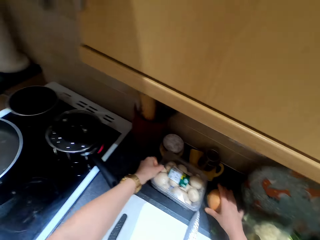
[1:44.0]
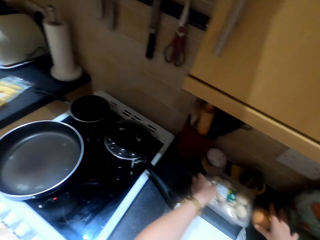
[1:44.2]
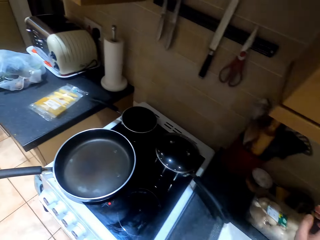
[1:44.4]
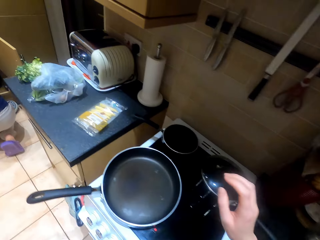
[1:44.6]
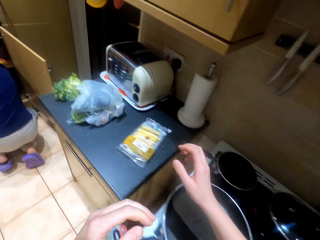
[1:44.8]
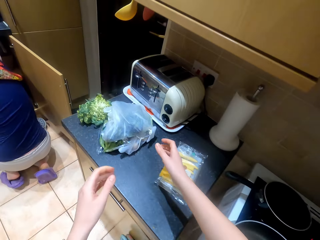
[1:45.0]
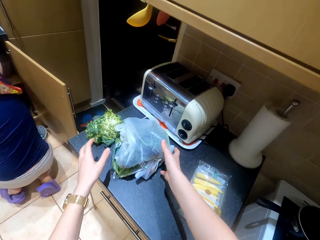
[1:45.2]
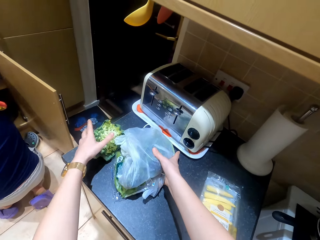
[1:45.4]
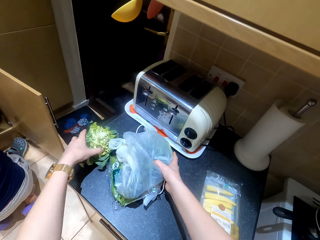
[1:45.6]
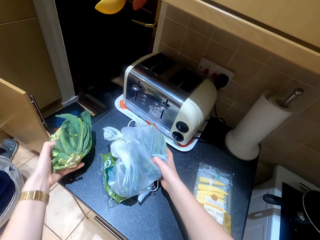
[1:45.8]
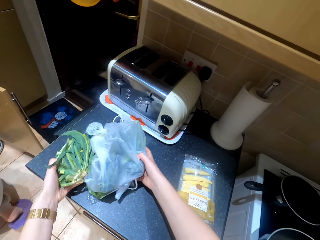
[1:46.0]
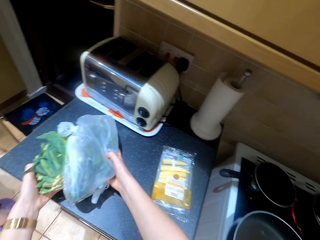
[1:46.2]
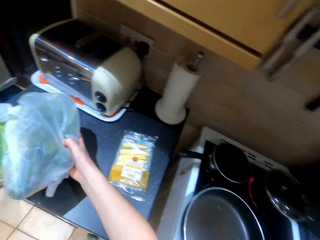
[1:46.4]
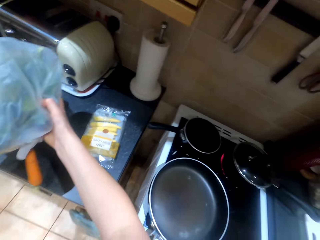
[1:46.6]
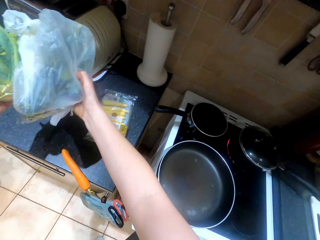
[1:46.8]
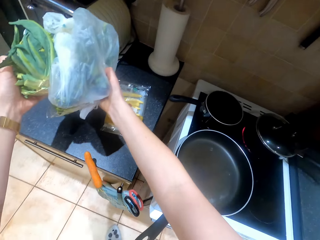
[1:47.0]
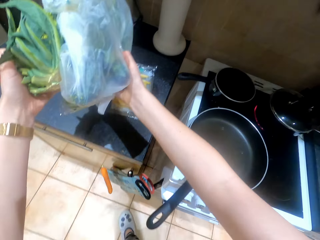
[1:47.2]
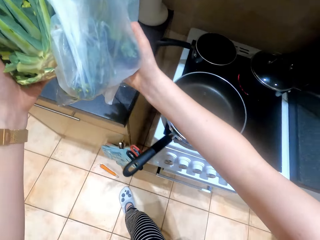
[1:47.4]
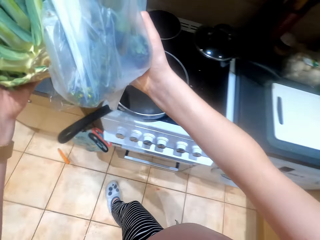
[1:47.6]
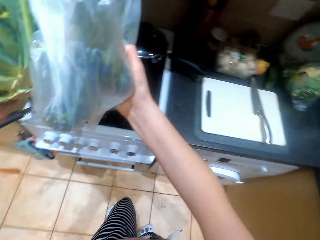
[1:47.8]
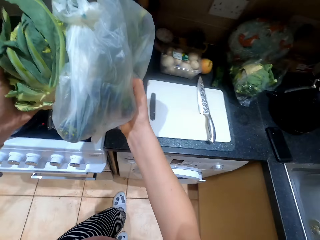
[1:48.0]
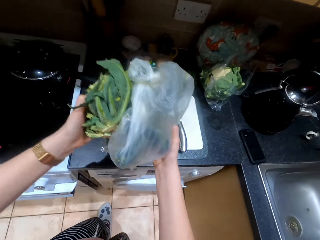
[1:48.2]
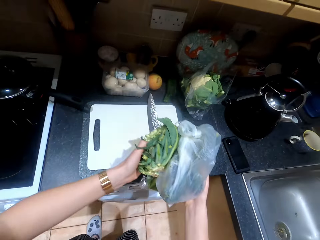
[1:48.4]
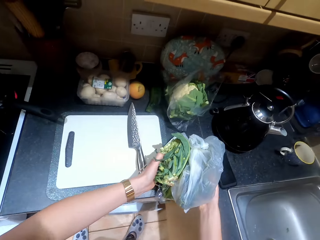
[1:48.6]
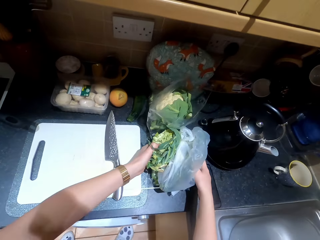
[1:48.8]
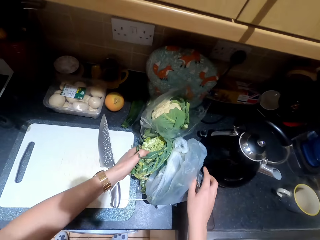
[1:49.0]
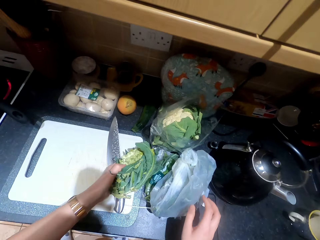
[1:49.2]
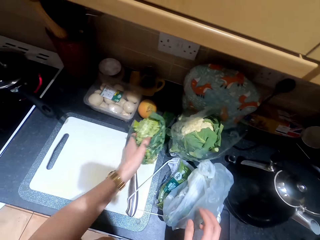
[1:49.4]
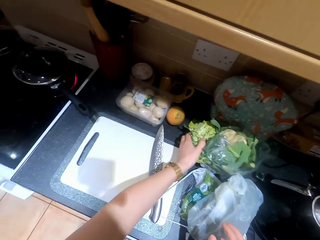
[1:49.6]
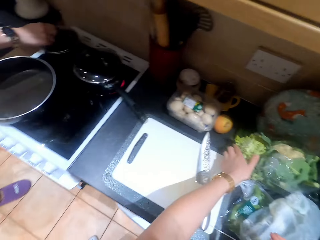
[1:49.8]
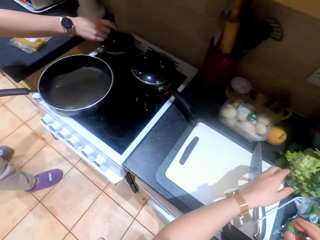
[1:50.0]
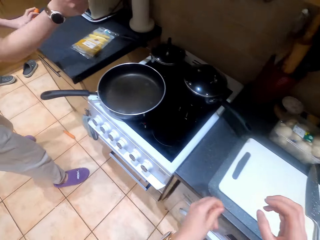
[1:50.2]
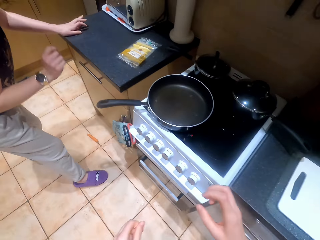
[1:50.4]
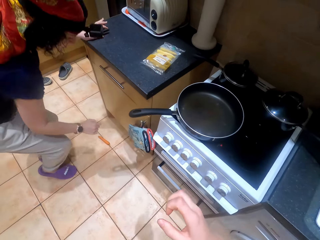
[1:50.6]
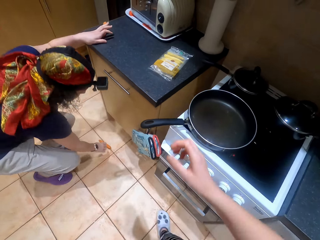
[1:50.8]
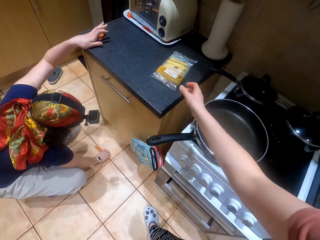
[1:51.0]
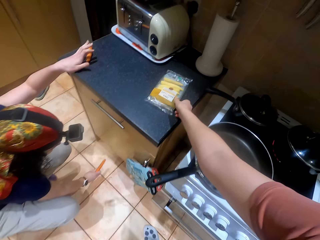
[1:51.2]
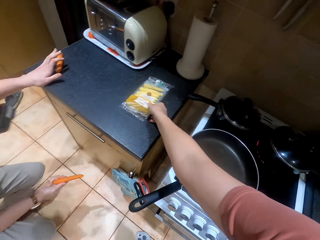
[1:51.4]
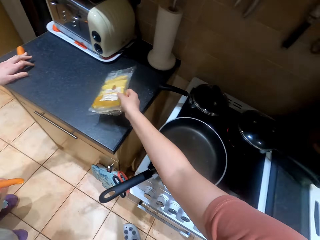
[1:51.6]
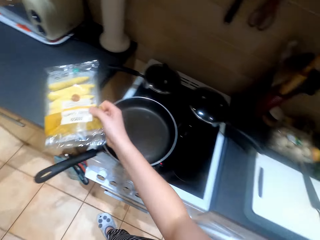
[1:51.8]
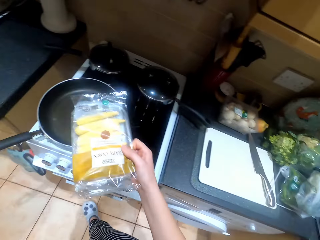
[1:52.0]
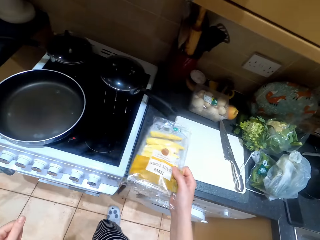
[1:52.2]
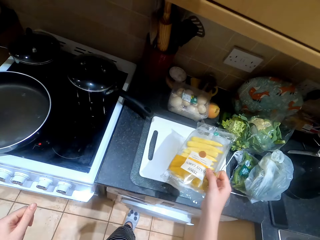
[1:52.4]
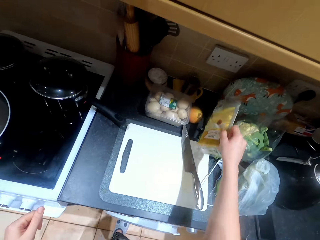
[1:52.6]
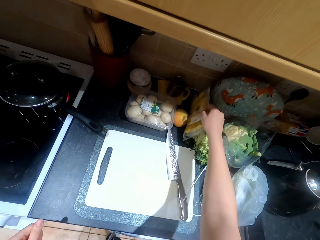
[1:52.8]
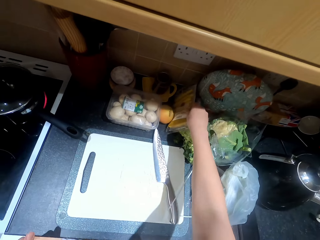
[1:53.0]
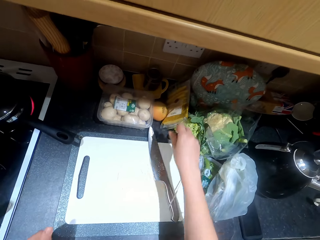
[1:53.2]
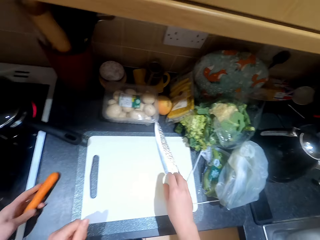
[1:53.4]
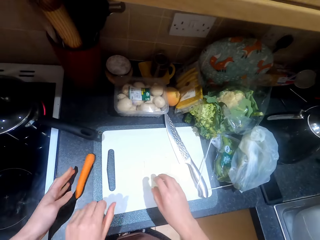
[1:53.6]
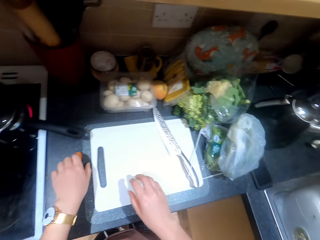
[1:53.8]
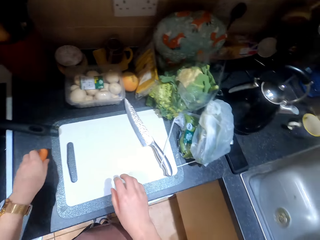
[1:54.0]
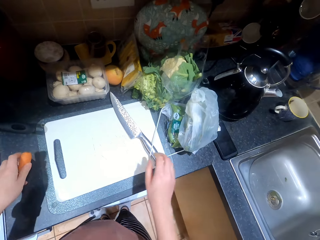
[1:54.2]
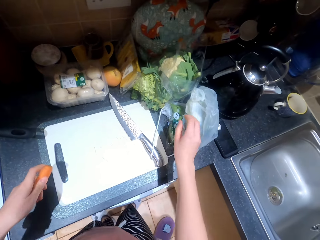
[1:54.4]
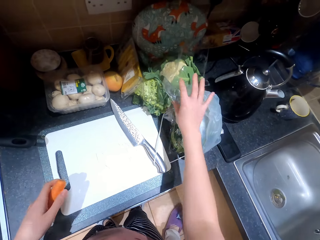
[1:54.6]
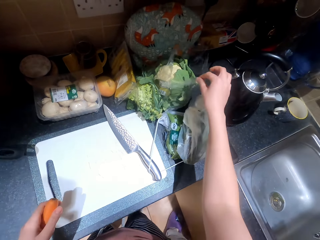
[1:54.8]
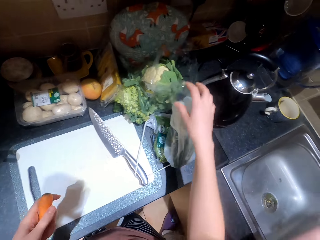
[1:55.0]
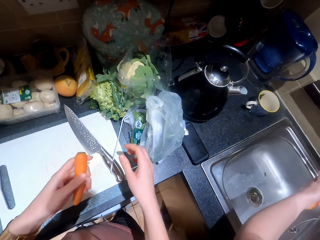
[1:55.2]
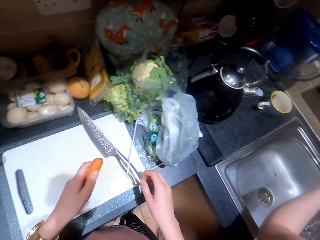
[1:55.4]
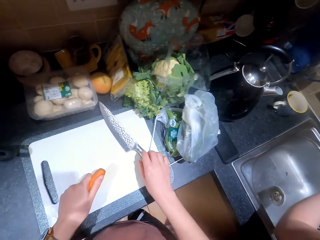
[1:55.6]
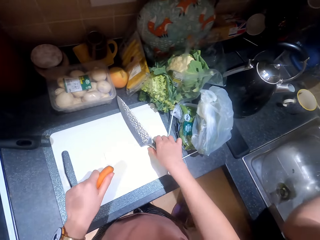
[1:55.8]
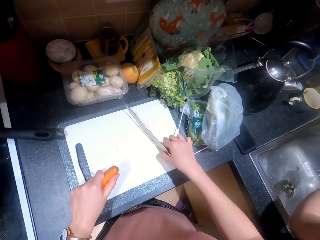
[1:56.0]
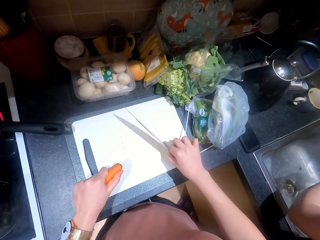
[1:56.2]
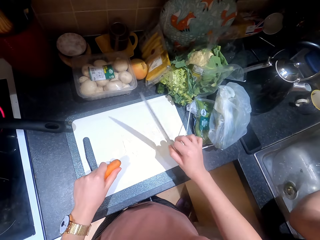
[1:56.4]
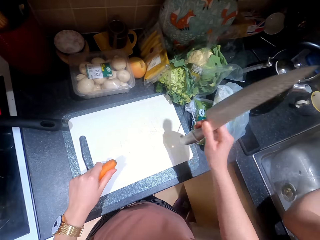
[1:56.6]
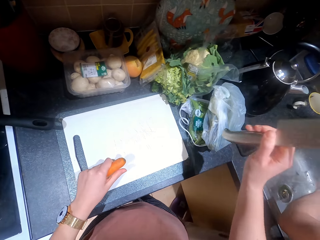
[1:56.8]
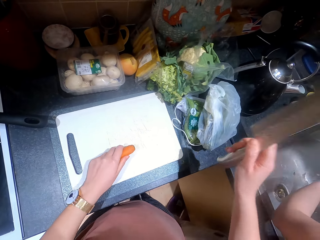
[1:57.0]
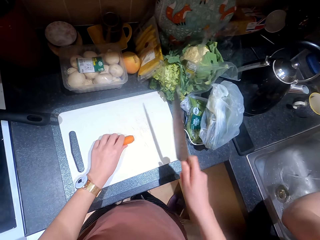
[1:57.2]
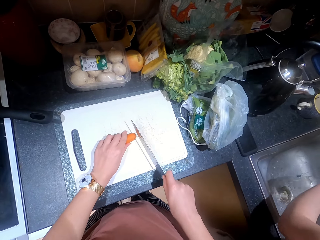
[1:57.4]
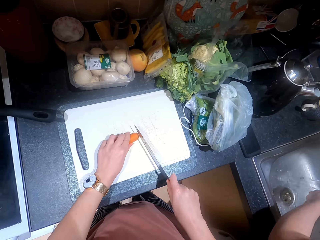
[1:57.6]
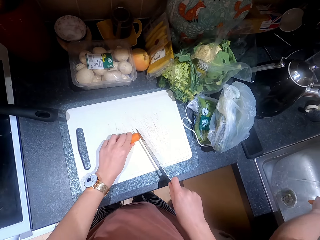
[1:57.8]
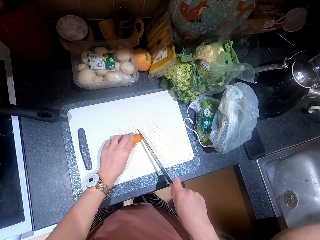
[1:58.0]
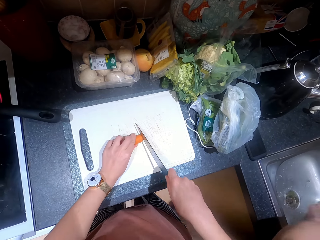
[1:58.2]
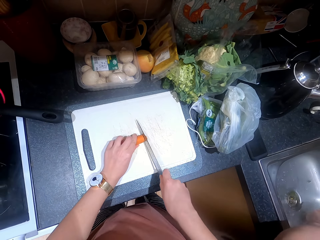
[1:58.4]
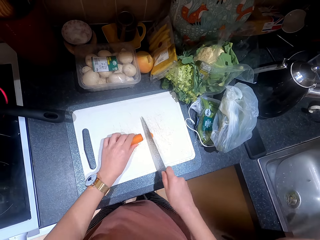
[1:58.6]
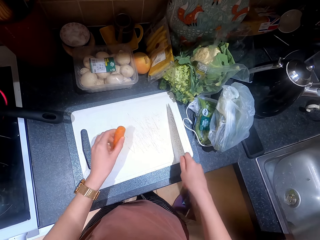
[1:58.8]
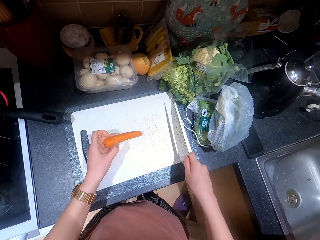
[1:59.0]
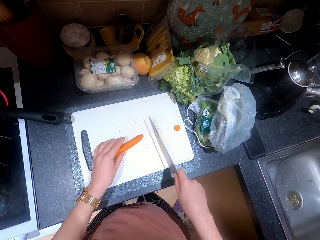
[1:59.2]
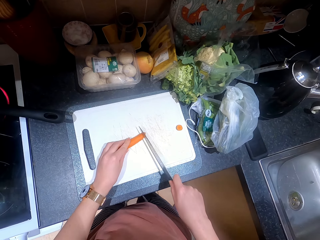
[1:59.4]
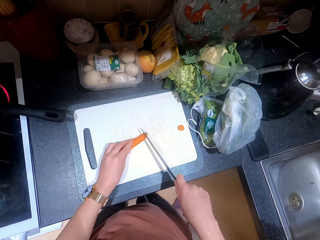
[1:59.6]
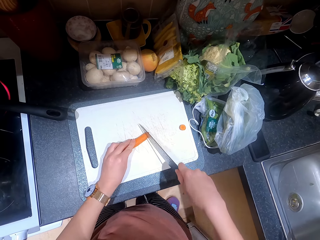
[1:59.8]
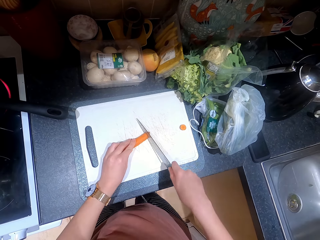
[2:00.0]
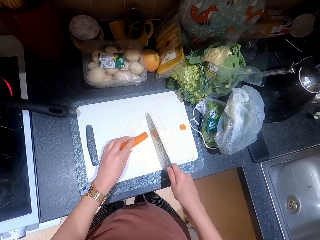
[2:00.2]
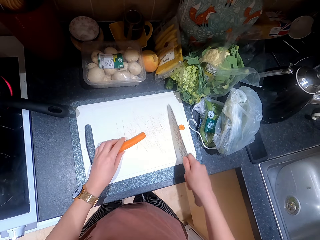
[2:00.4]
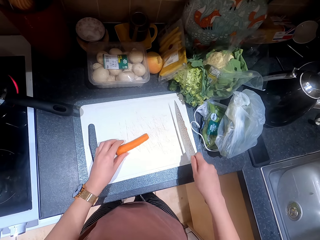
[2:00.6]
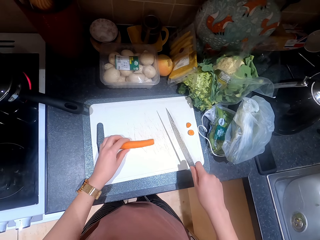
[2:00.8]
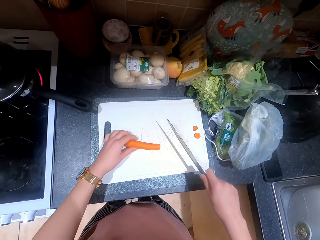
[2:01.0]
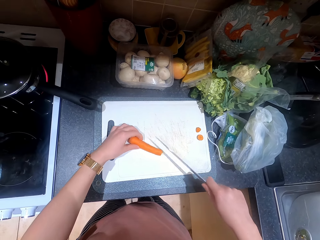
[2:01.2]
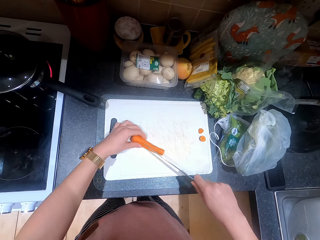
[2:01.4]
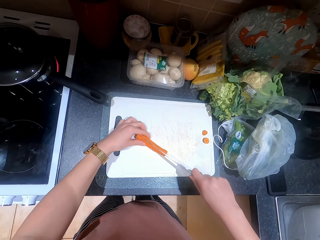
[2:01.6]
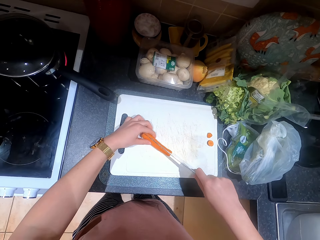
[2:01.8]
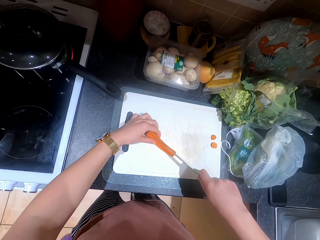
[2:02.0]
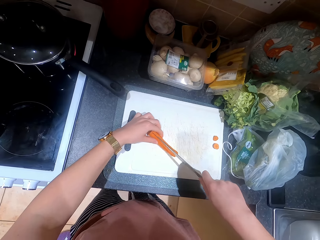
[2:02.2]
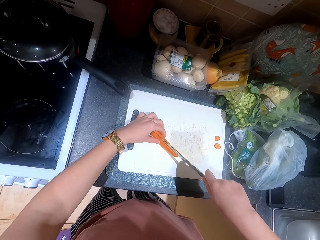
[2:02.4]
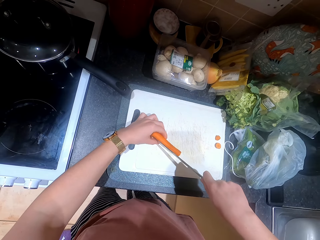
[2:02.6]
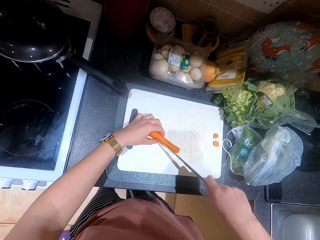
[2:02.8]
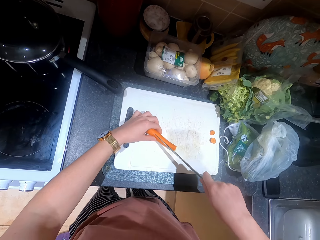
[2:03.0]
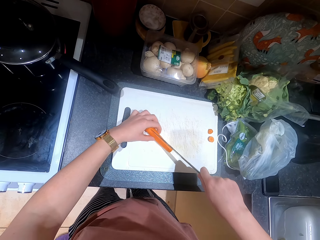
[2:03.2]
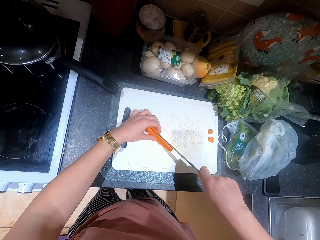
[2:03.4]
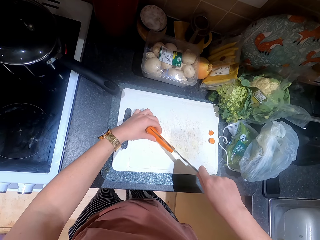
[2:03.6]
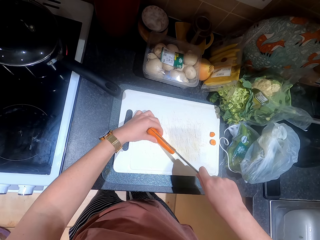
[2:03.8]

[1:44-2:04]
The camera wearer drops the mushroom, onion and cucumber. They pick up a broccoli and a package. They drop the broccoli and the package. They pick up the package. They drop the package. They pick up the knife. They chop the carrot with the knife.
